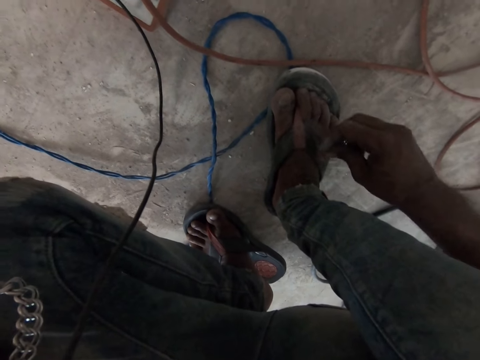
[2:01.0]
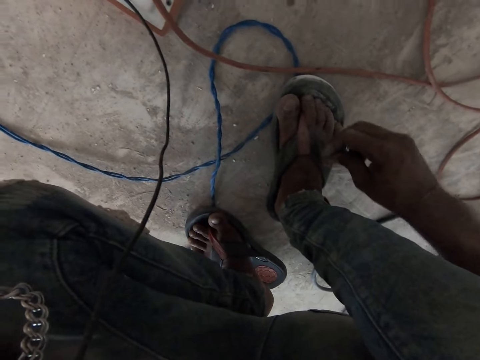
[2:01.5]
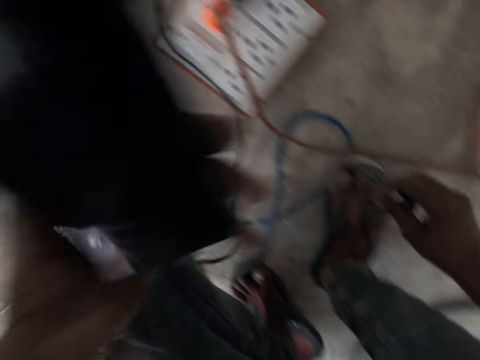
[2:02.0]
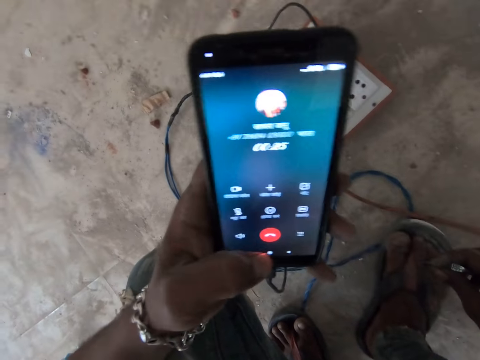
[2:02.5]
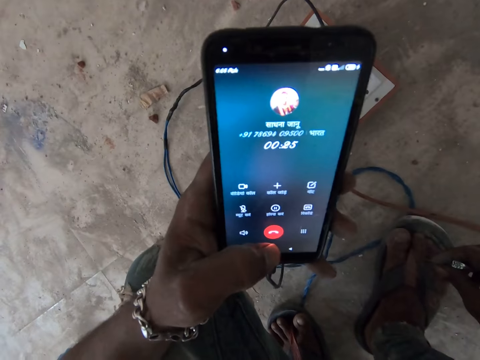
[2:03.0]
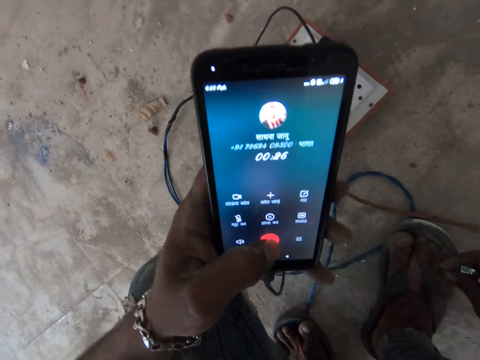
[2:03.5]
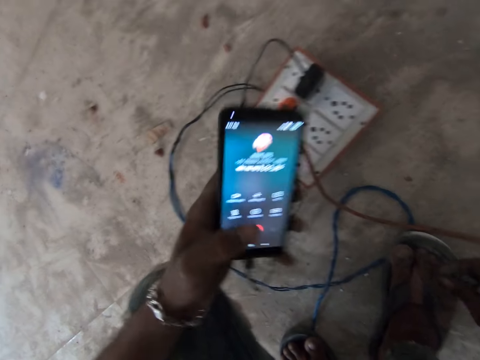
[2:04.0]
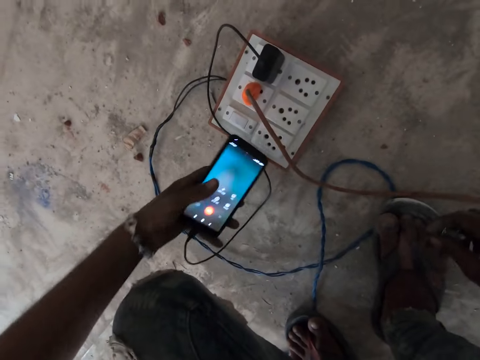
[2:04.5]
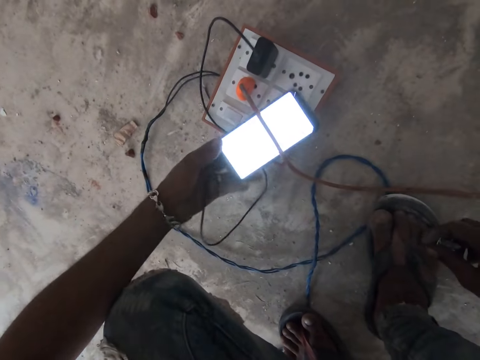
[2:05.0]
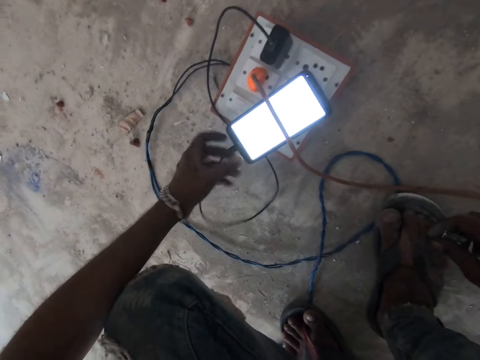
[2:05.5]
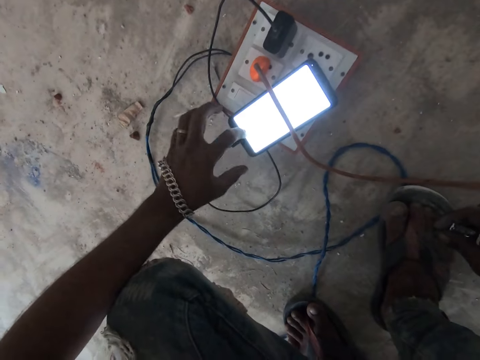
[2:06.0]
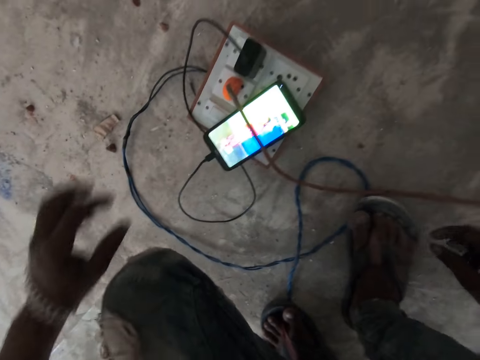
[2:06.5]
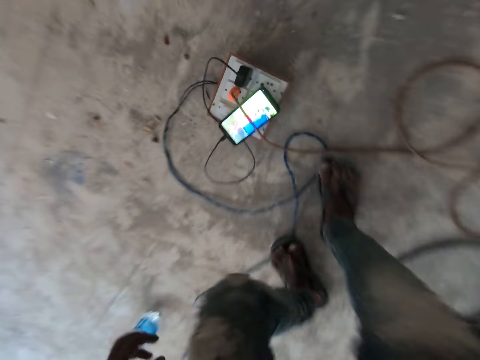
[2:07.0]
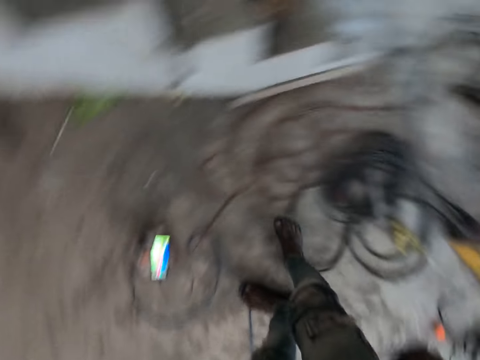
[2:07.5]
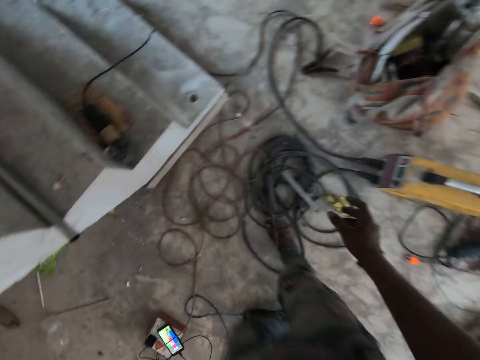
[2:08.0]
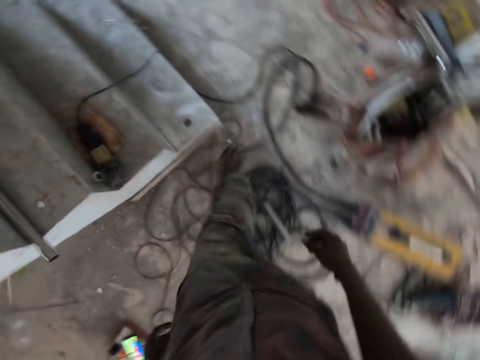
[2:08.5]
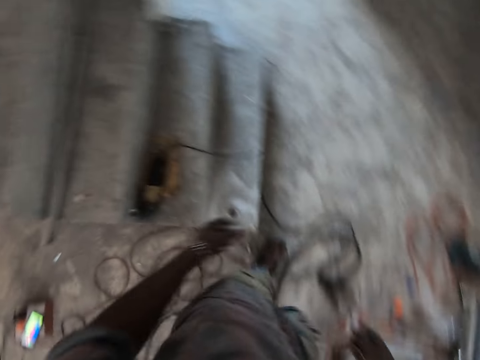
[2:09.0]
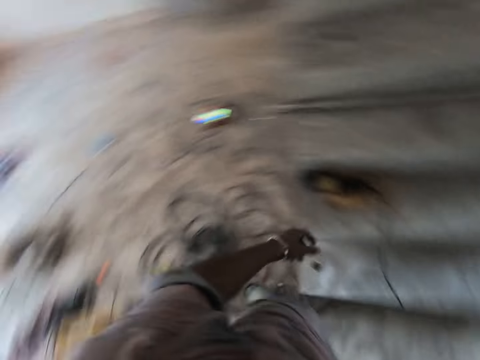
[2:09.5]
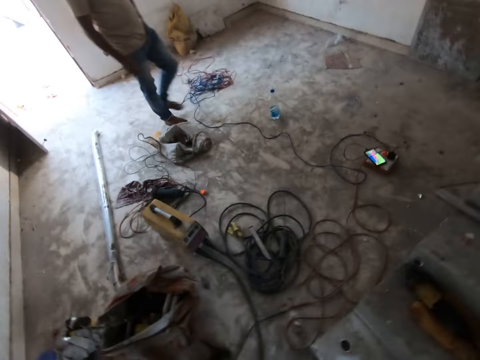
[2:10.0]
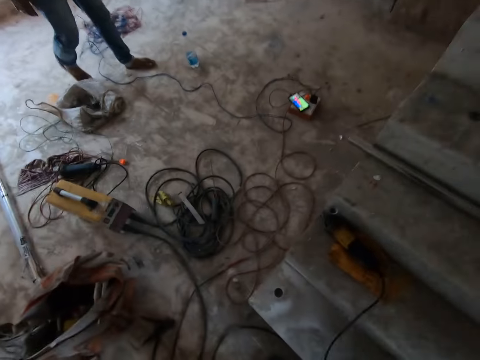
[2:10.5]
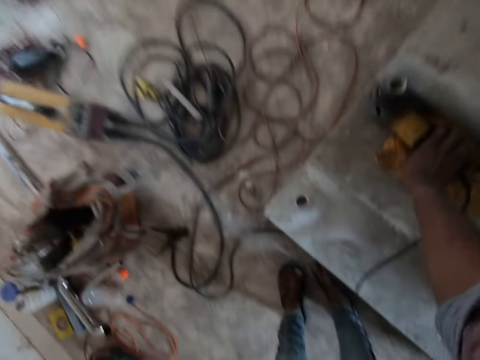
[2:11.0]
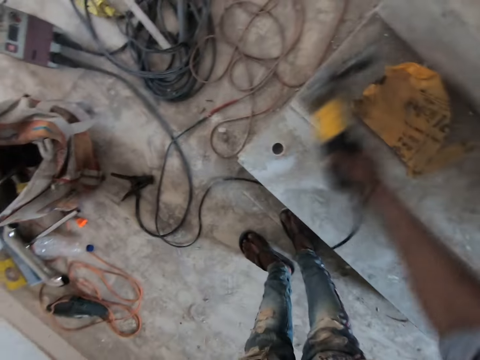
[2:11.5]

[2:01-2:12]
The camera wearer operates the phone in his left hand. He talks. He places the phone in his left hand on the socket box on the floor. He operates the phone on the socket box on the floor with his left hand. He moves around. He throws the glass shard in his right hand on the floor. He walks towards the stair. He turns around. A man walks towards the socket box on the floor. The camera wearer takes the rotary hammer drill from the bag on the stair with his right hand.

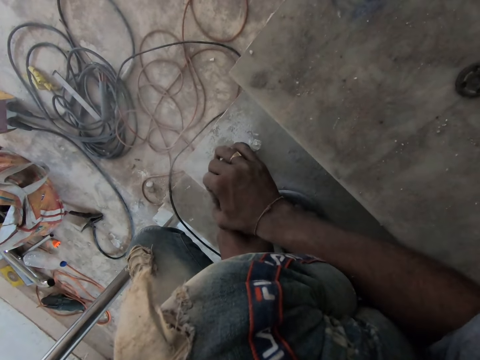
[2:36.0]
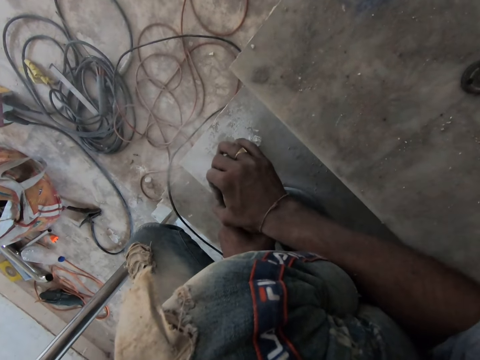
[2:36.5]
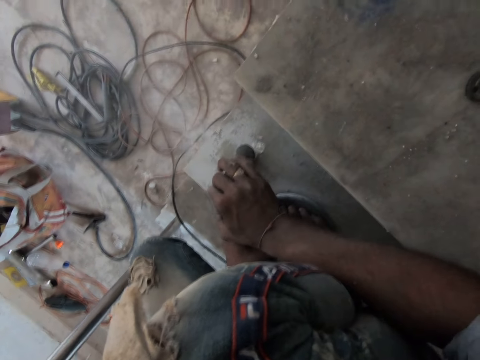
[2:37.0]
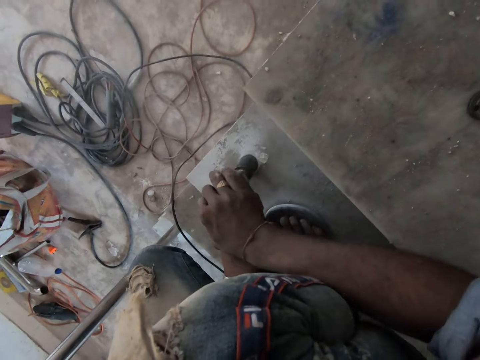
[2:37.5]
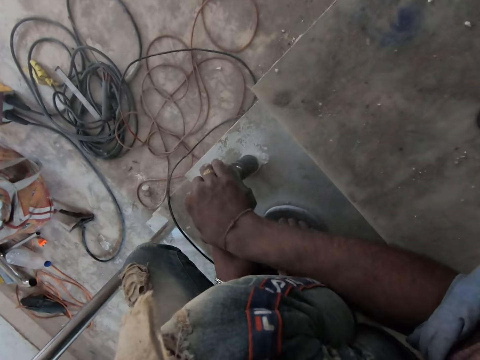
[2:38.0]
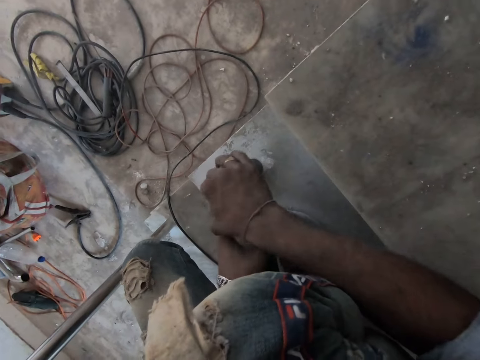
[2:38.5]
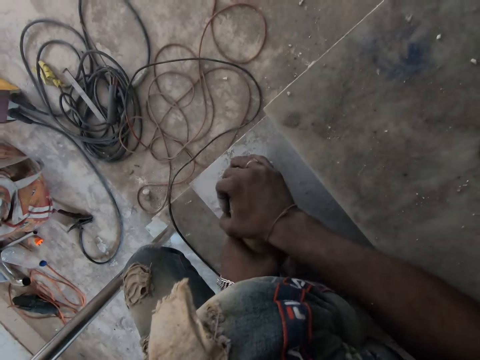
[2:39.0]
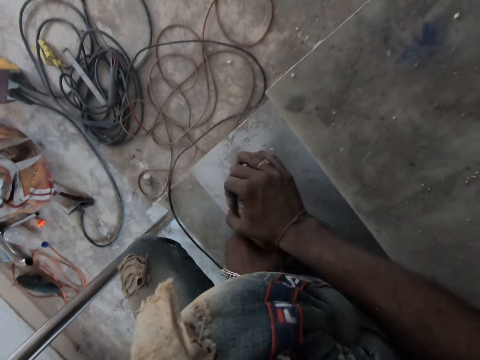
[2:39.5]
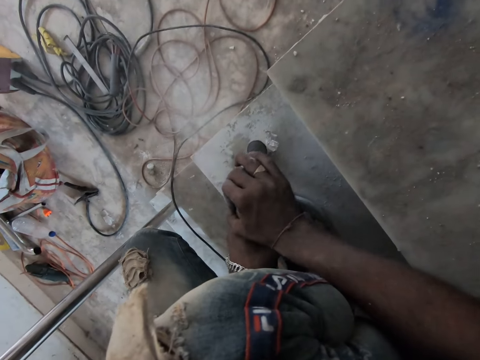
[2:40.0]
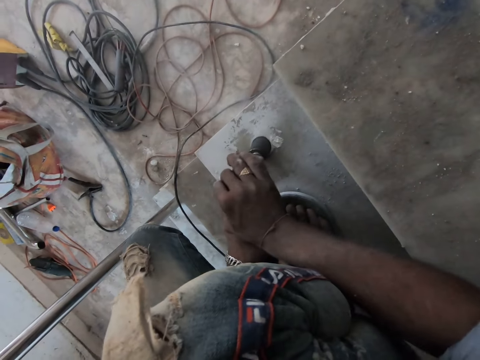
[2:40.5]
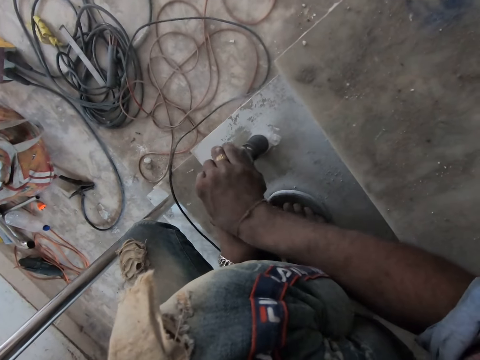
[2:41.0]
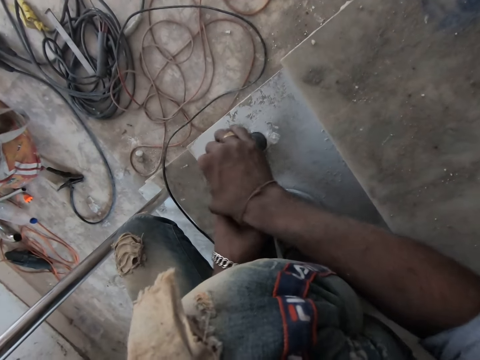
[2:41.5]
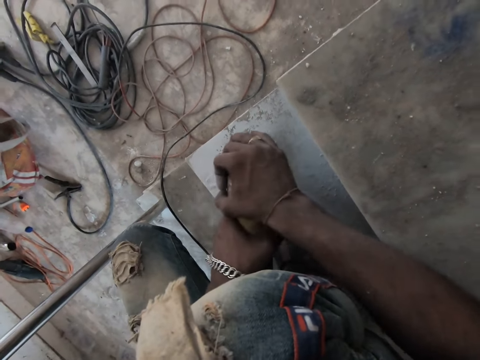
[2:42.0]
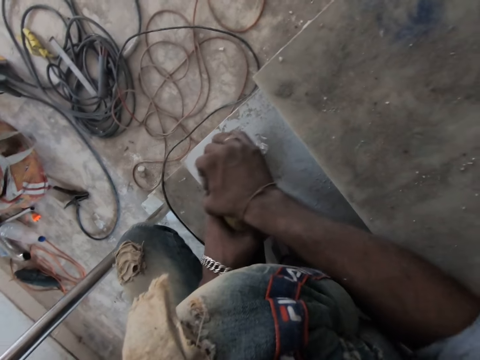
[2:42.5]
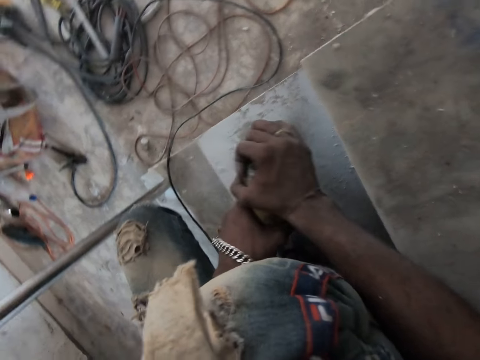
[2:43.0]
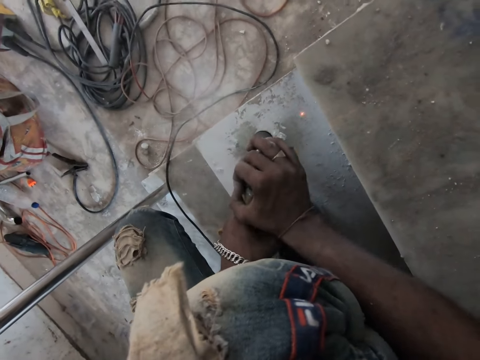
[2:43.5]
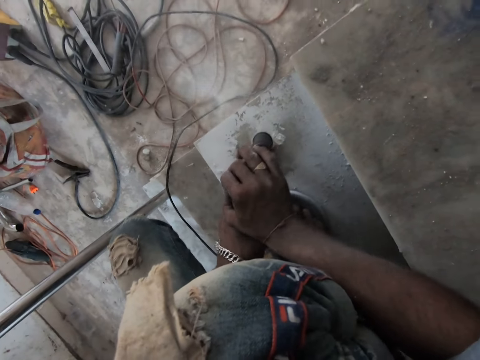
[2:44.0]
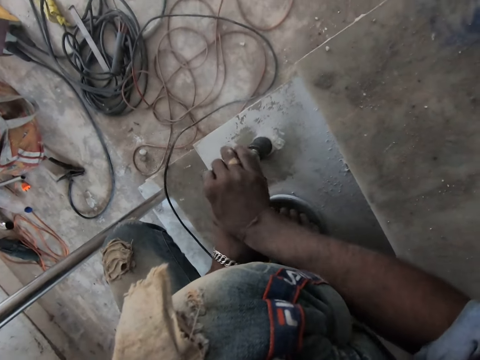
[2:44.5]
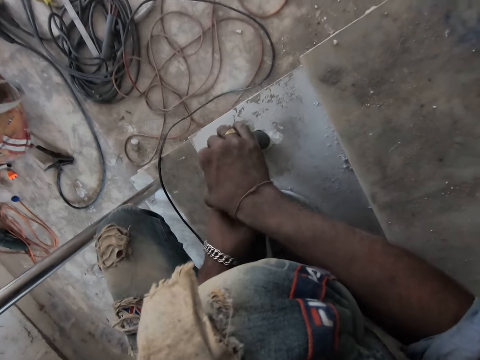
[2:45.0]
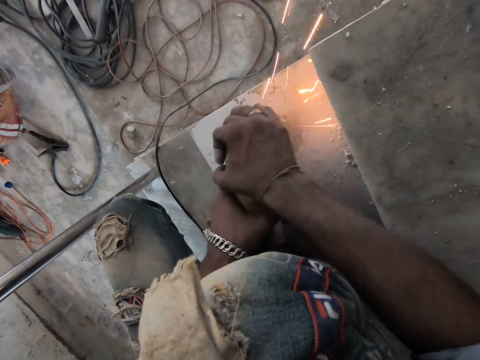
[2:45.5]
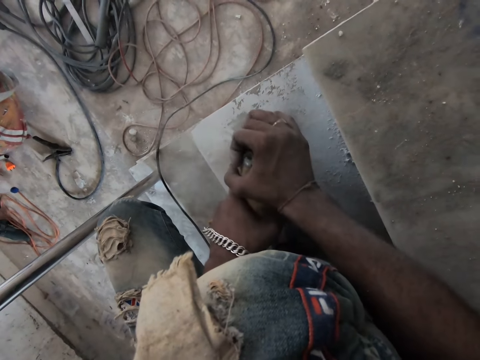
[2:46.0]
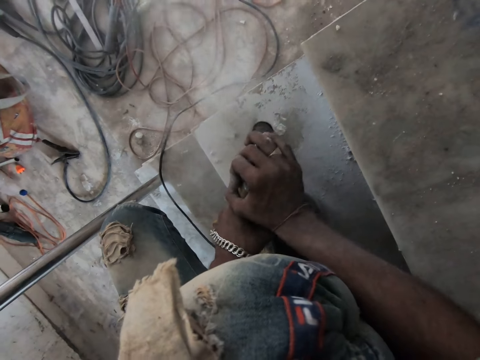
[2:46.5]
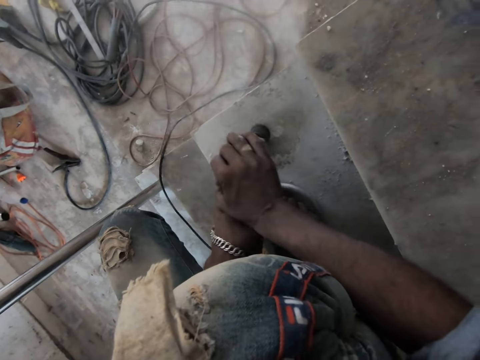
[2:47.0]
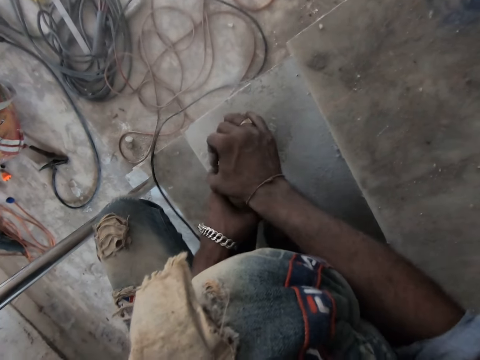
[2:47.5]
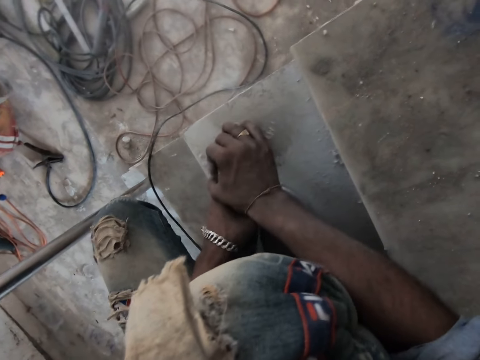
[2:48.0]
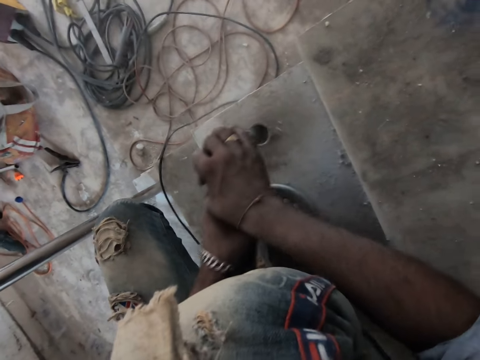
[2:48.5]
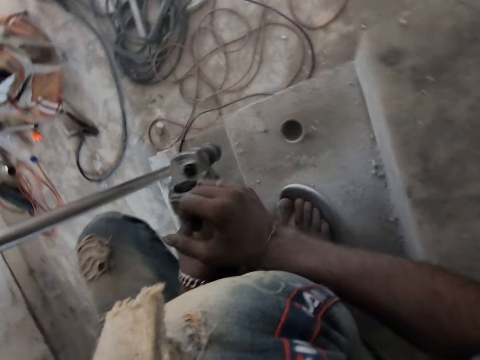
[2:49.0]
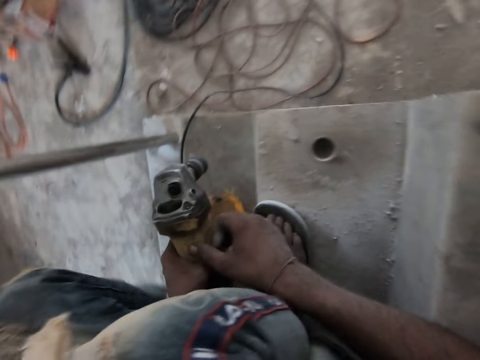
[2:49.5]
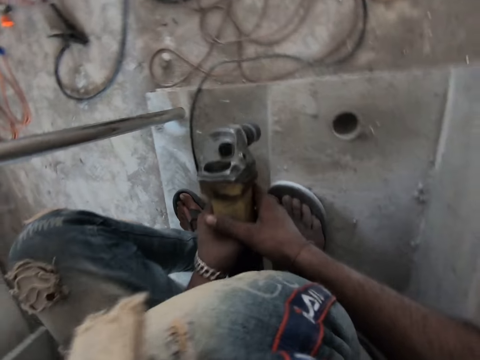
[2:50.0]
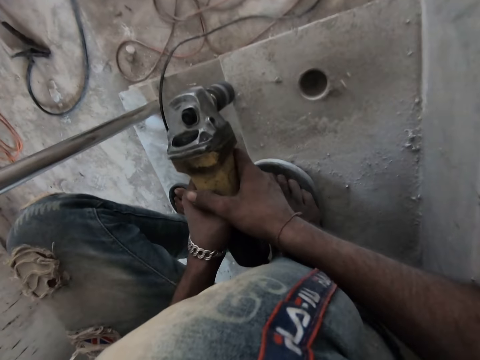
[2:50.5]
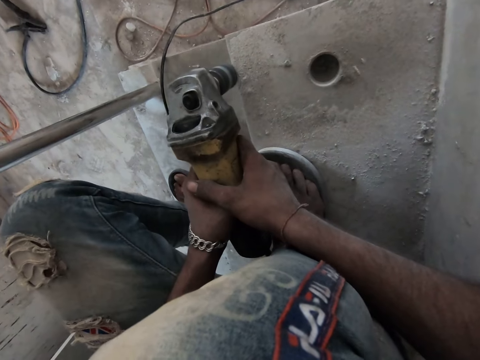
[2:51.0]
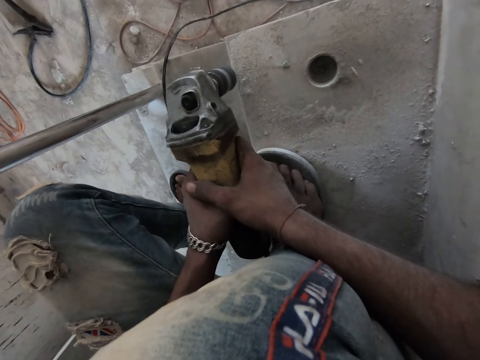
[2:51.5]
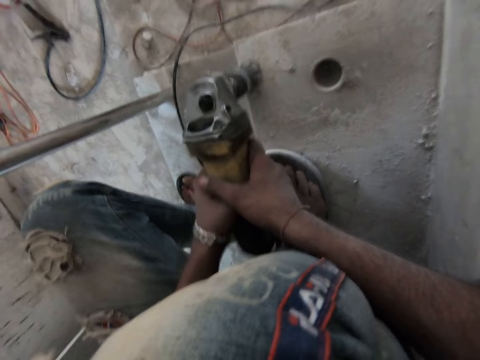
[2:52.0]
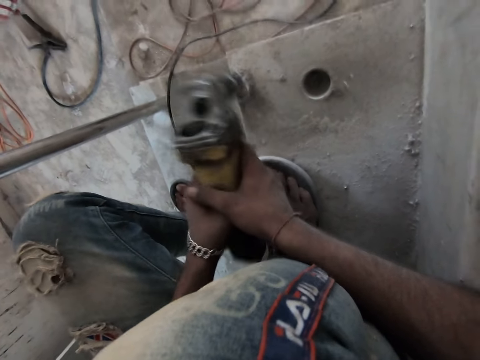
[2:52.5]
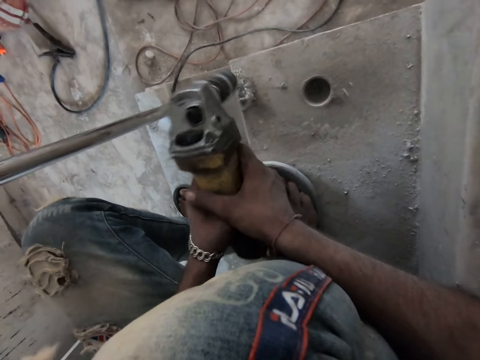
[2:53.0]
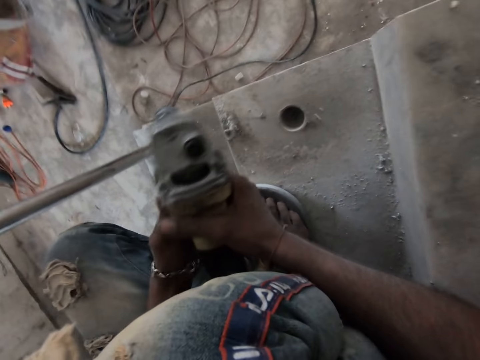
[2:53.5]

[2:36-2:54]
The camera wearer turns around the drilling machine or rotary hammer drill. He removes the rotary hammer drill from the hole in the stair with both hands. He stops drilling. He holds the rotary hammer drill with his left hand. He holds the rotary hammer drill with both hands. He turns off the rotary hammer drill in both hands with his right hand. He hits the rotary hammer drill in both hands on the stair.
